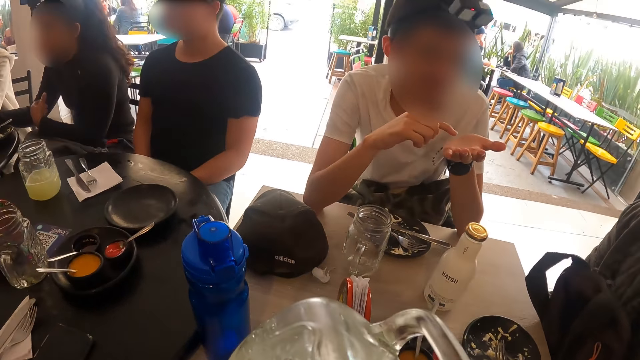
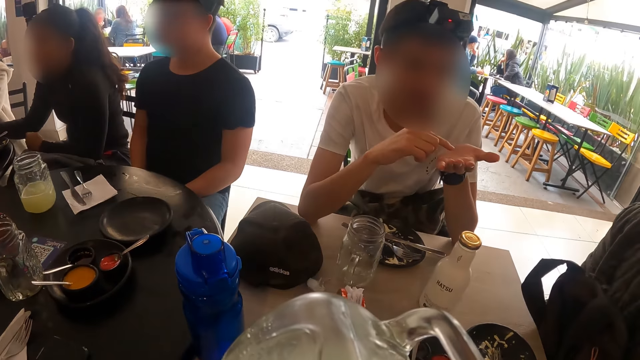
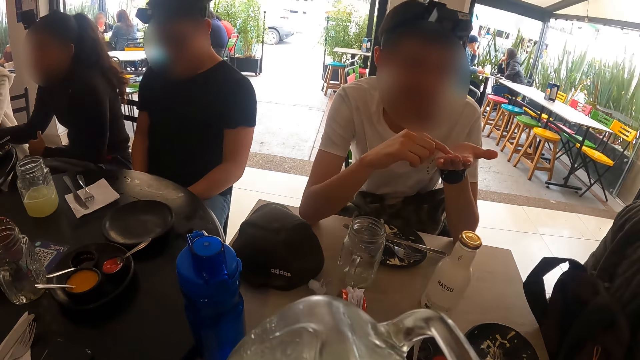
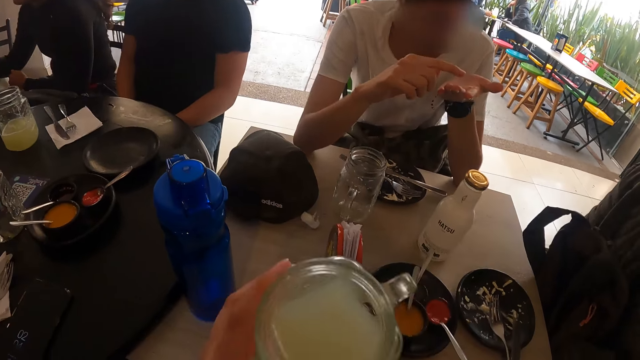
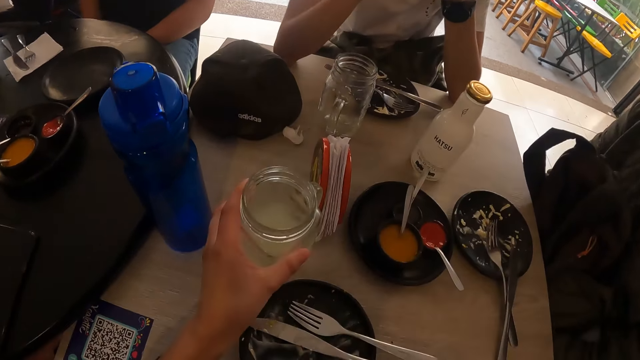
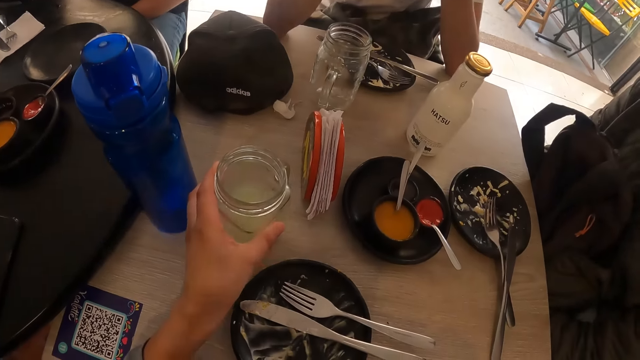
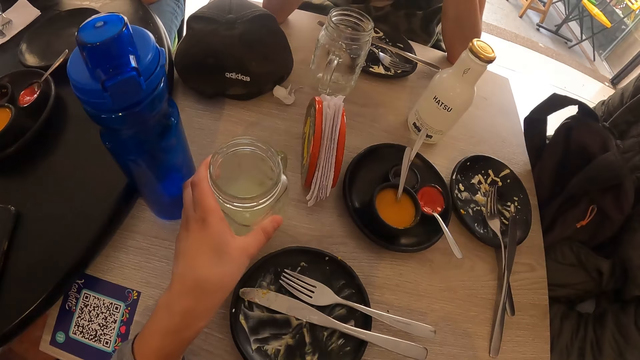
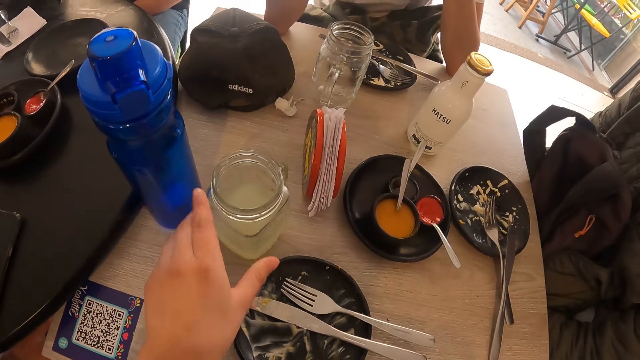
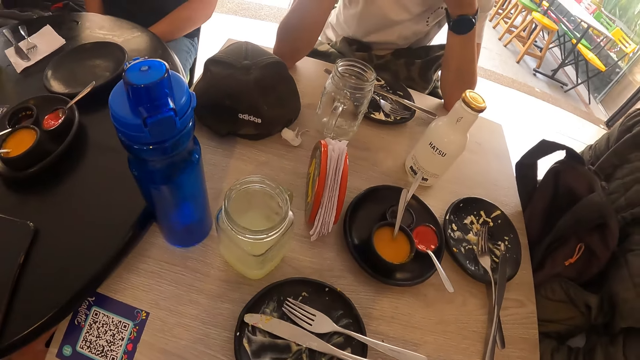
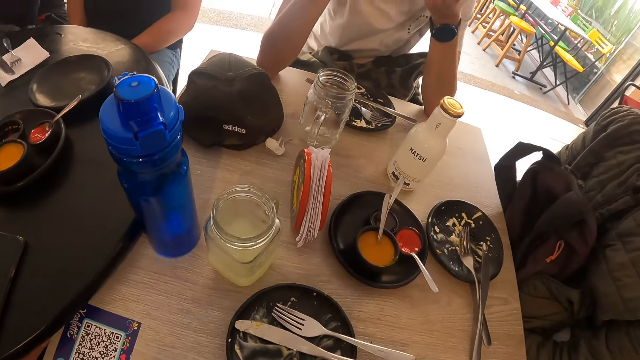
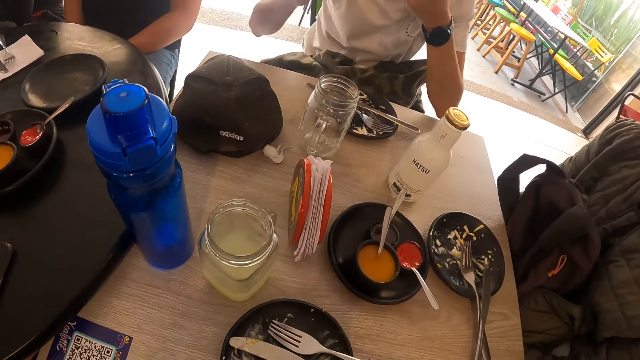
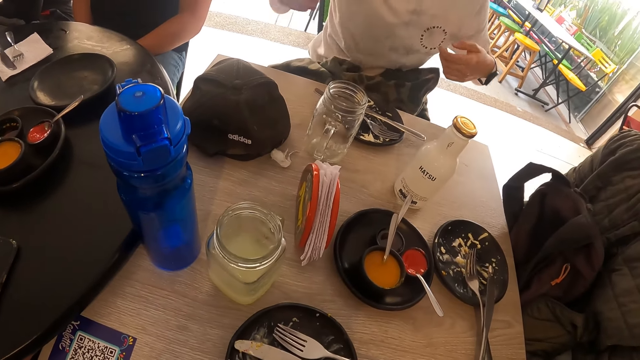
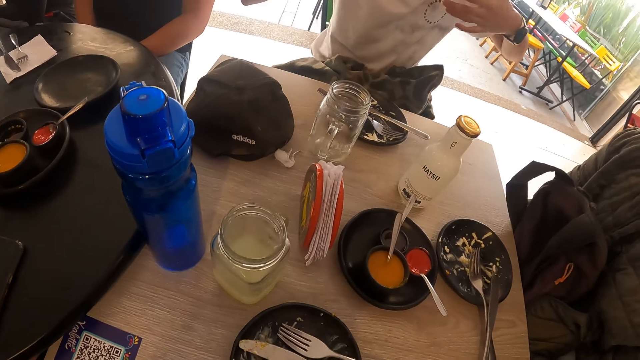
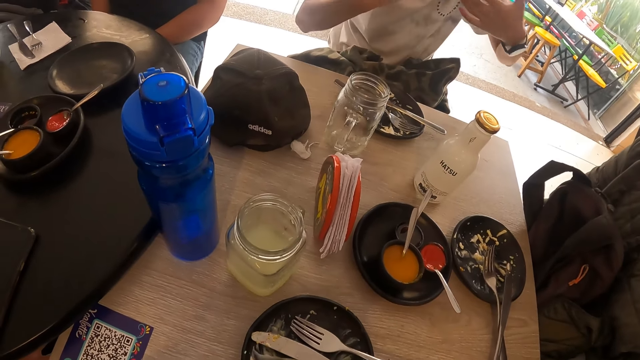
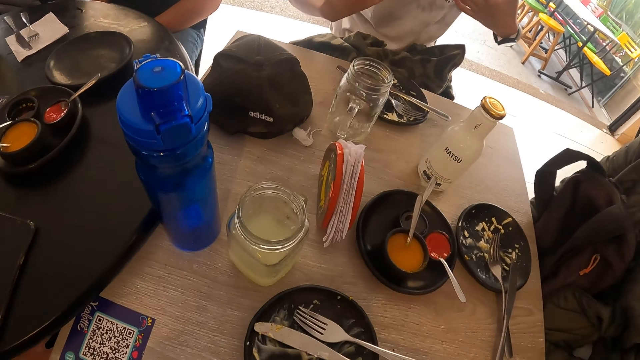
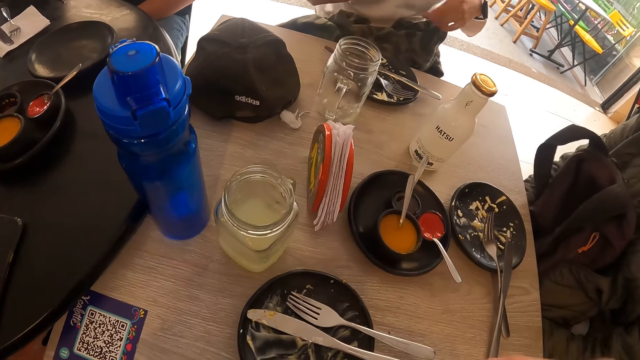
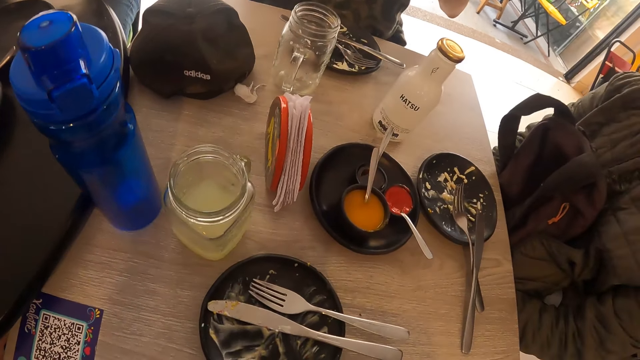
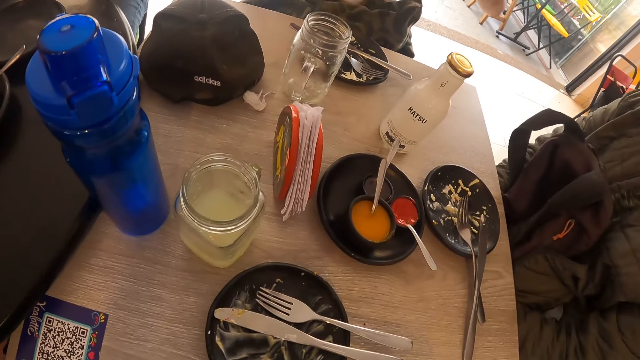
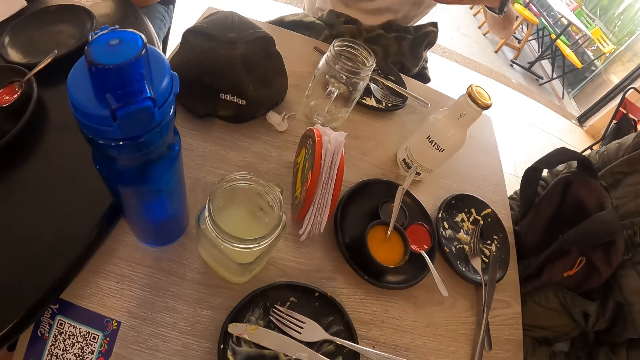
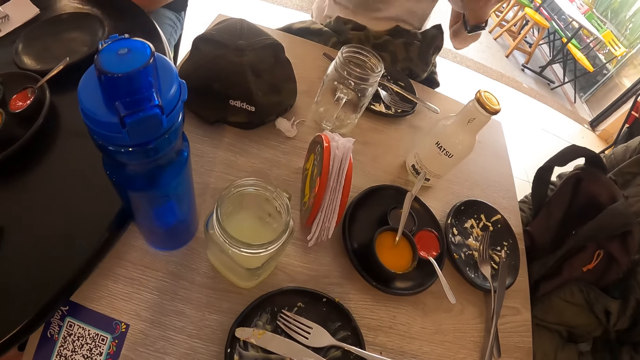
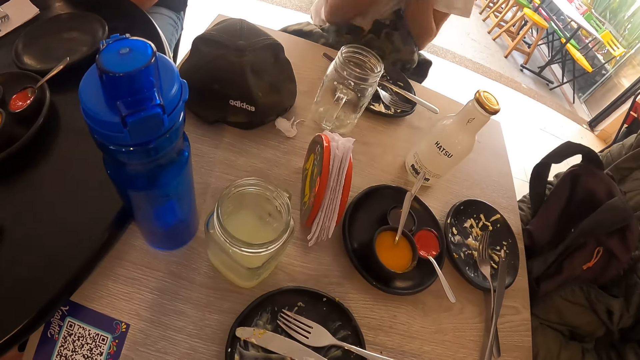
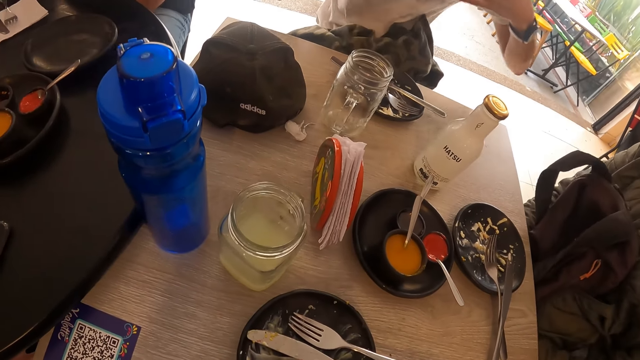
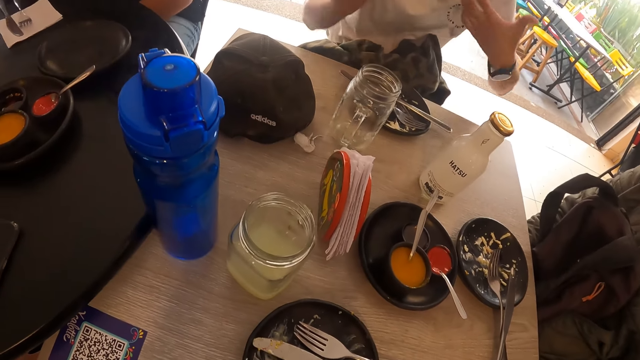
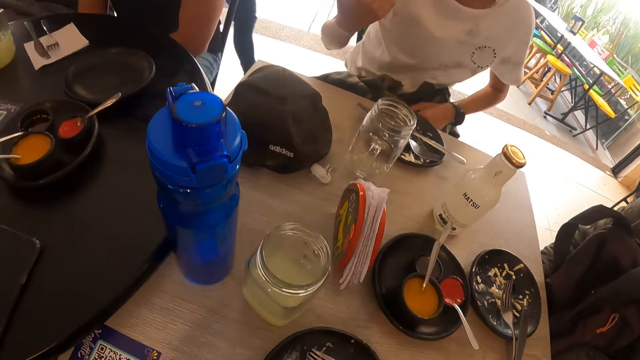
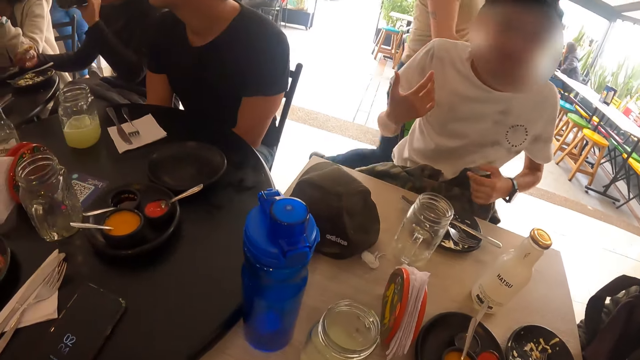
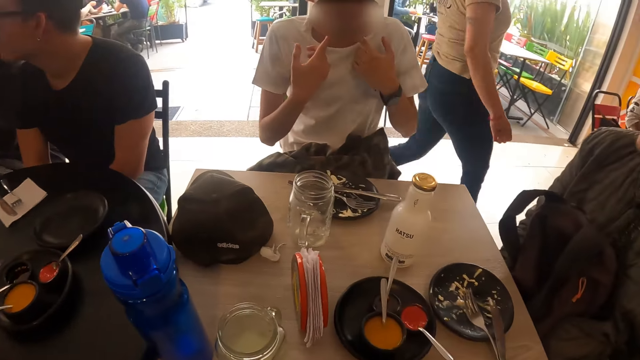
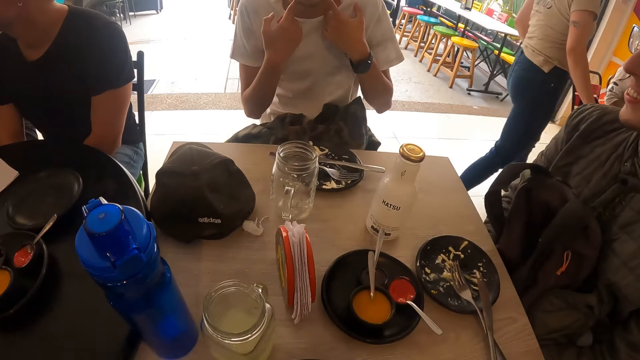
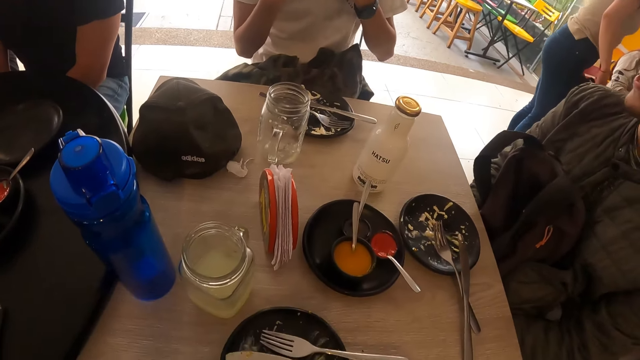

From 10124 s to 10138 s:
The camera wearer sips the drink. He drops the cup of juice in his left hand on the table. A man converses.

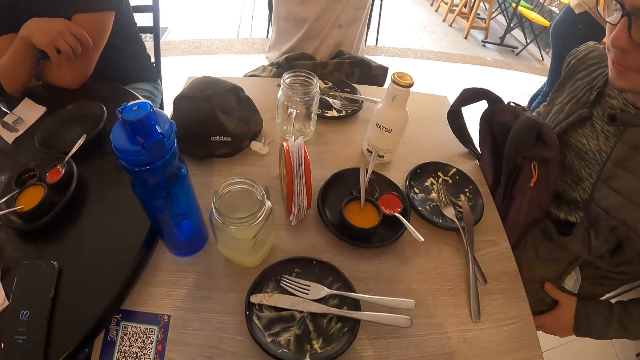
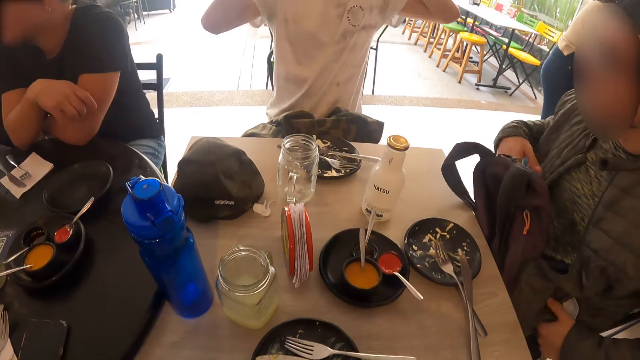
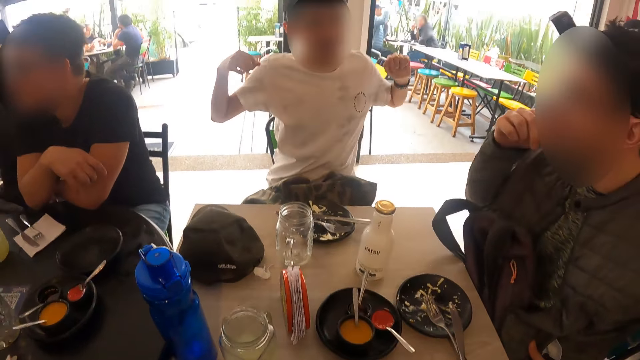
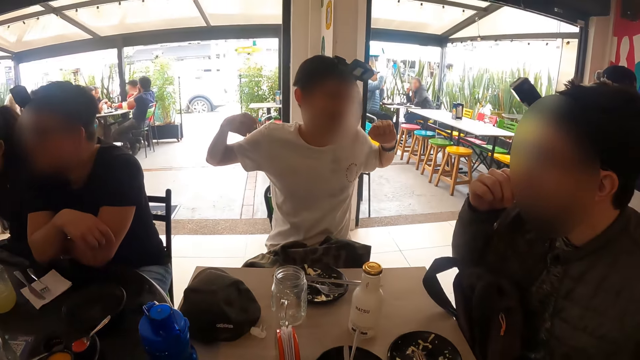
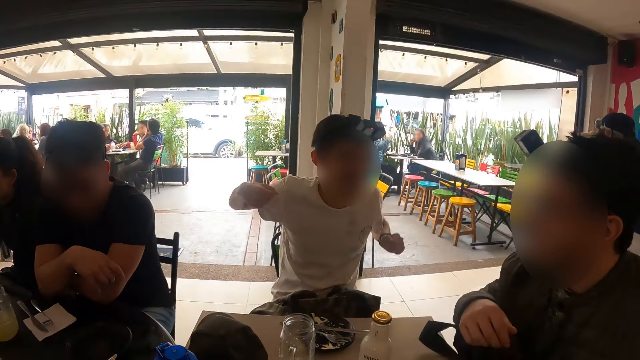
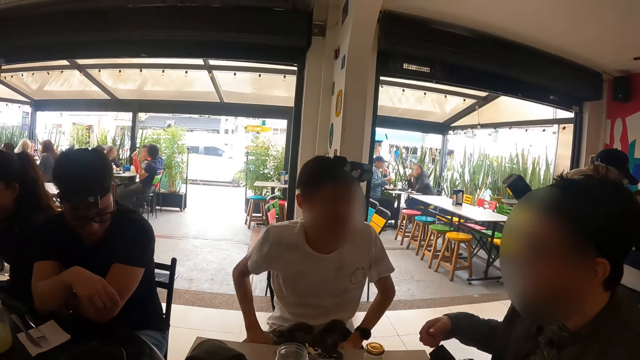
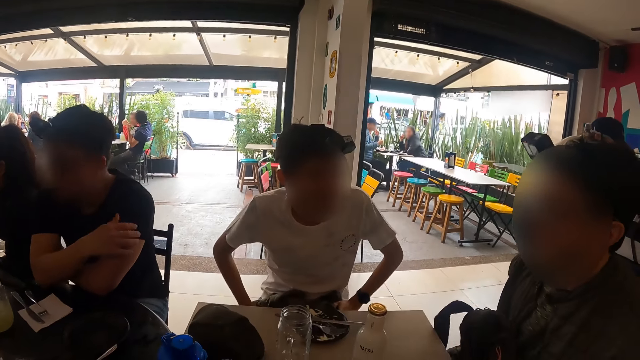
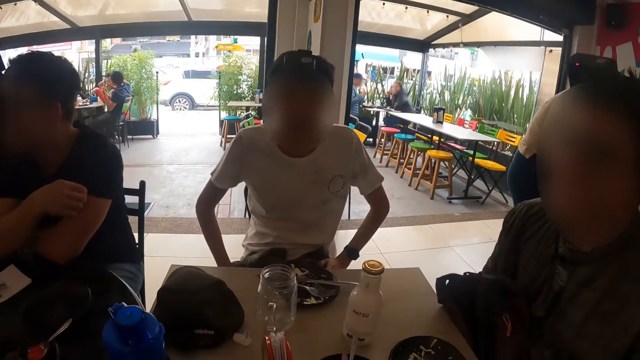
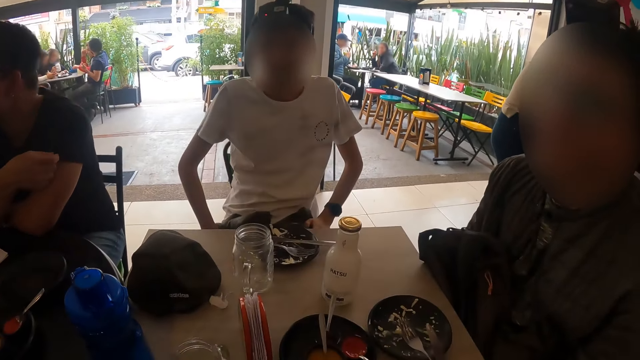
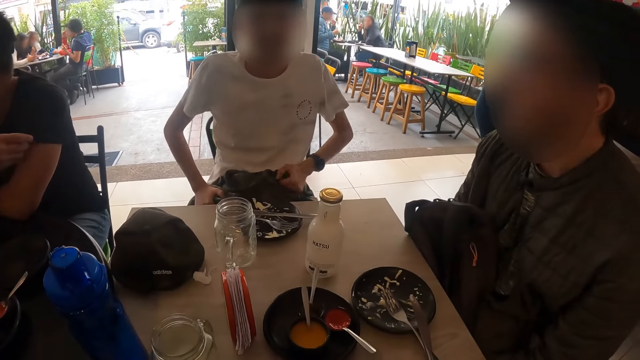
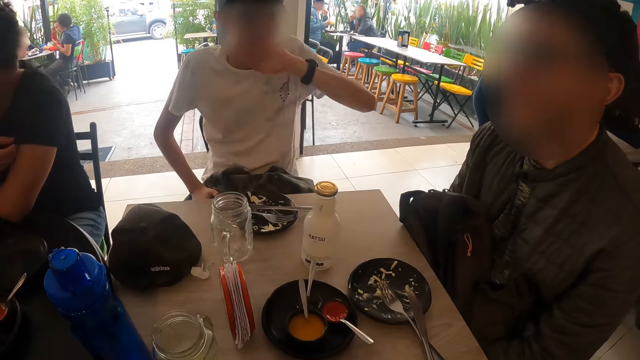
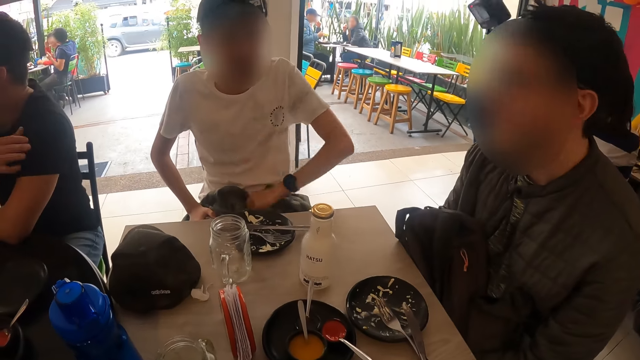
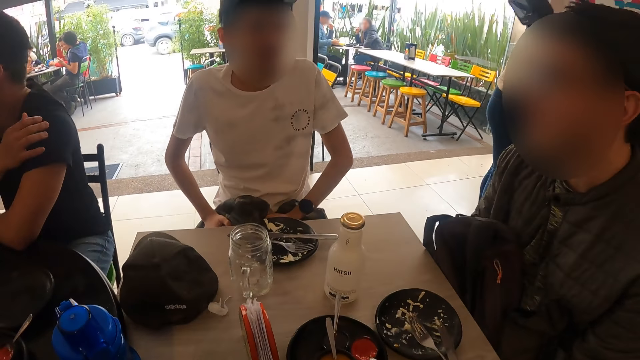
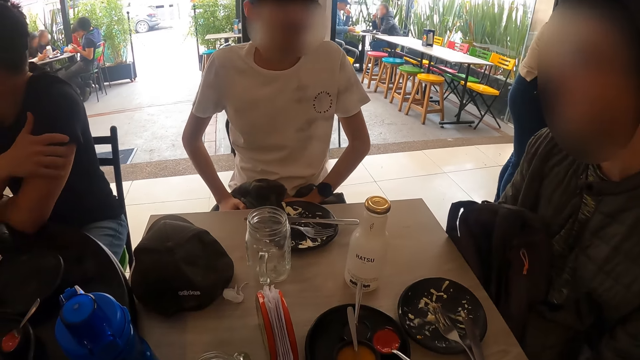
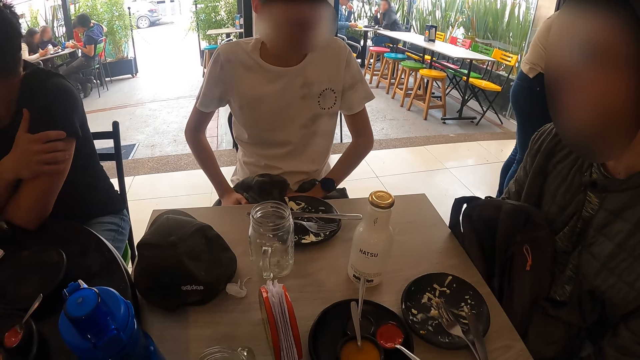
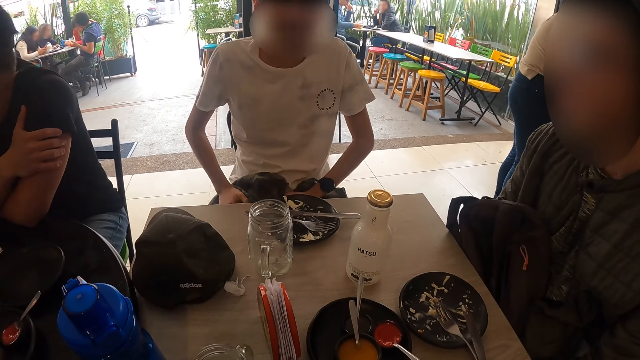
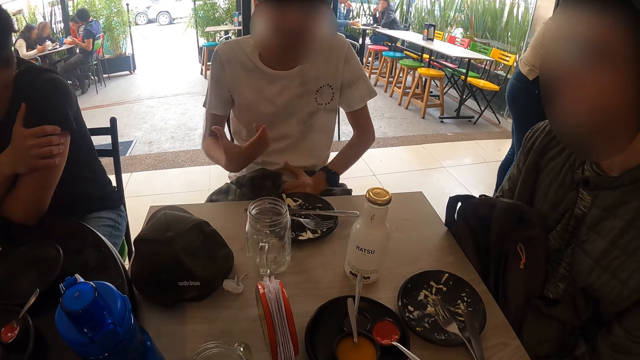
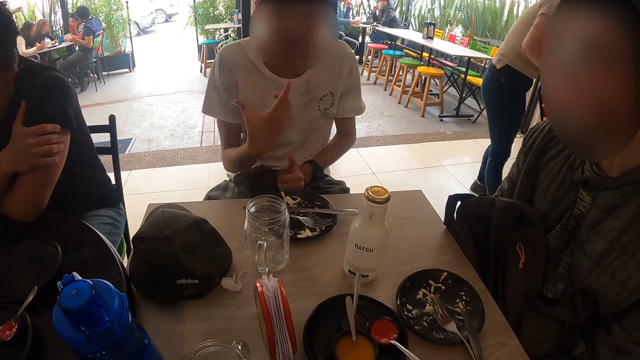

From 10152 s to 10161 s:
A man touches his face. Another man puts down his hand.
